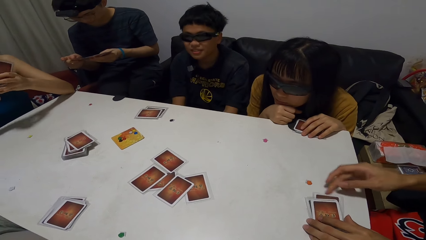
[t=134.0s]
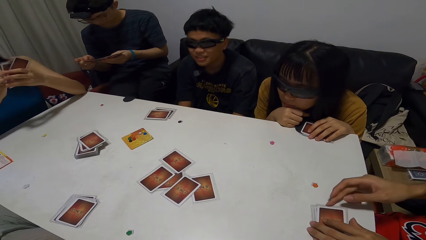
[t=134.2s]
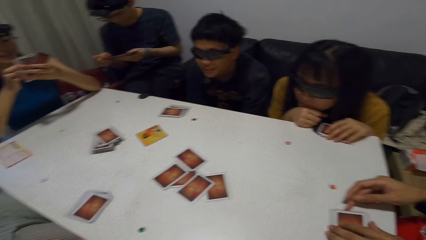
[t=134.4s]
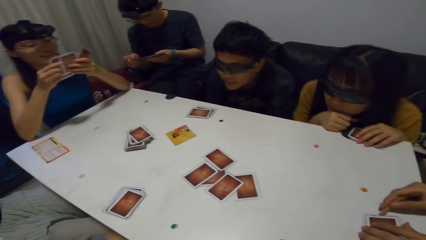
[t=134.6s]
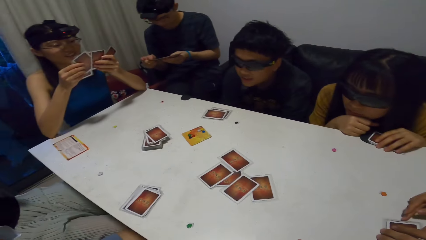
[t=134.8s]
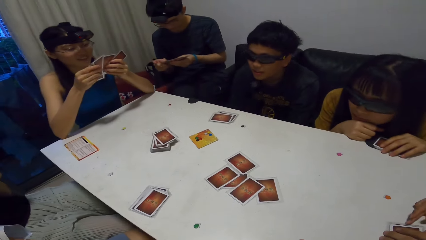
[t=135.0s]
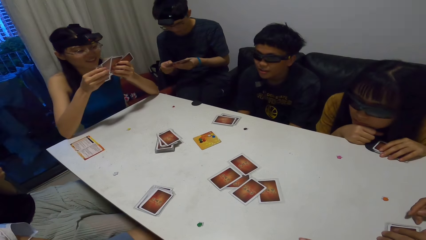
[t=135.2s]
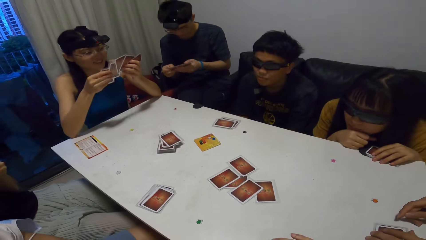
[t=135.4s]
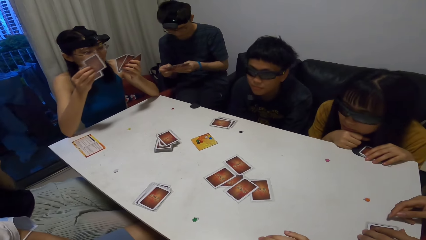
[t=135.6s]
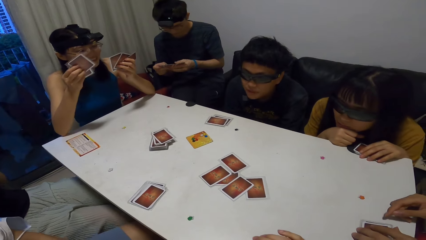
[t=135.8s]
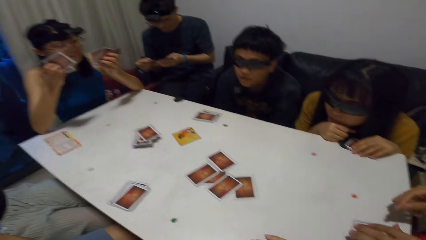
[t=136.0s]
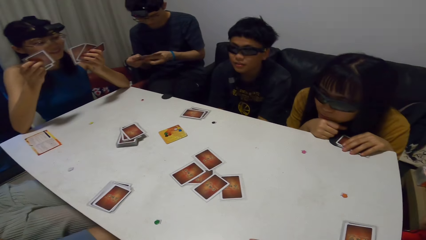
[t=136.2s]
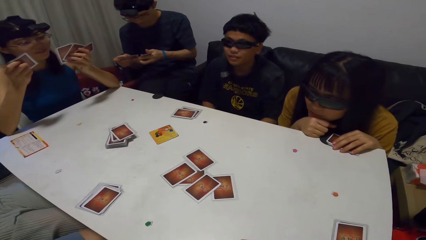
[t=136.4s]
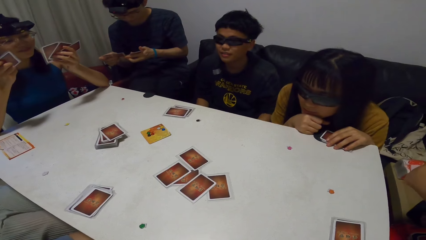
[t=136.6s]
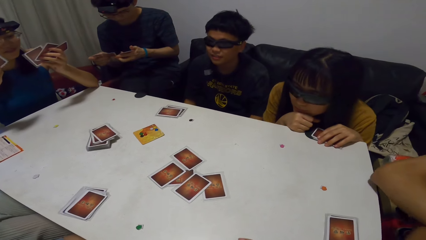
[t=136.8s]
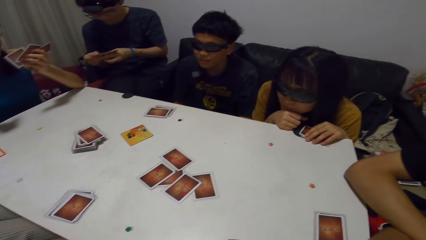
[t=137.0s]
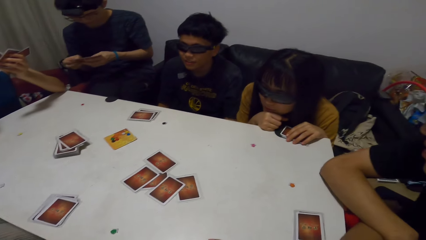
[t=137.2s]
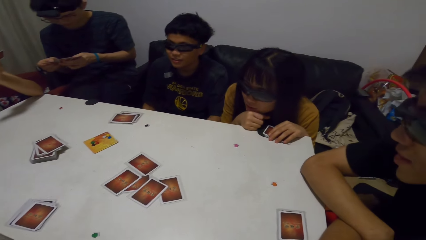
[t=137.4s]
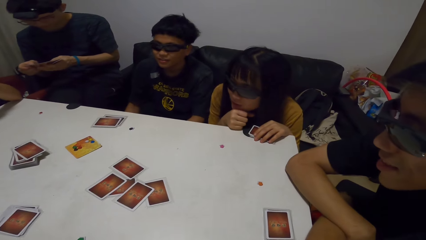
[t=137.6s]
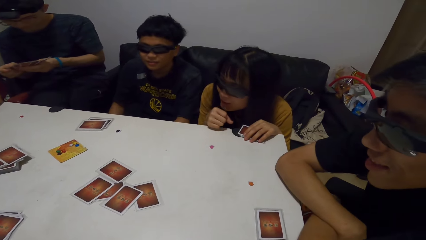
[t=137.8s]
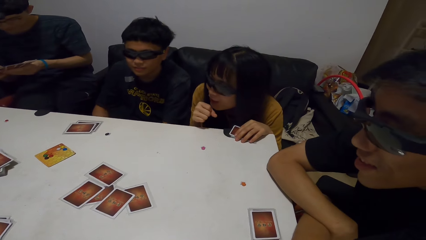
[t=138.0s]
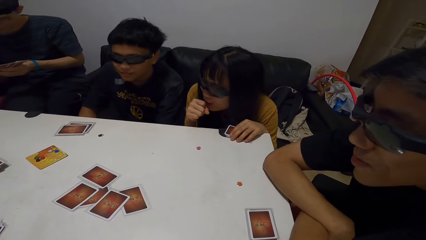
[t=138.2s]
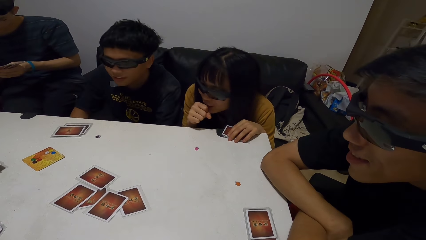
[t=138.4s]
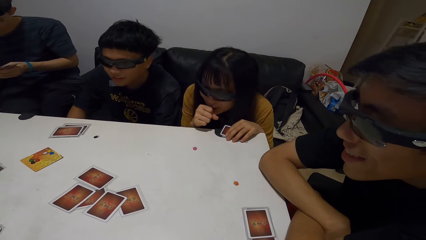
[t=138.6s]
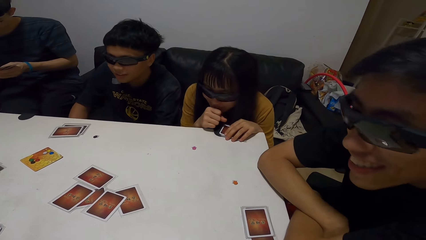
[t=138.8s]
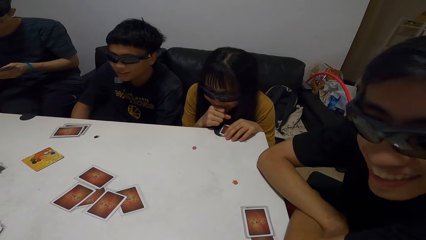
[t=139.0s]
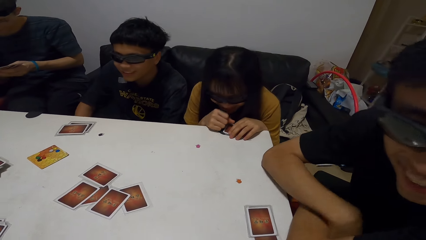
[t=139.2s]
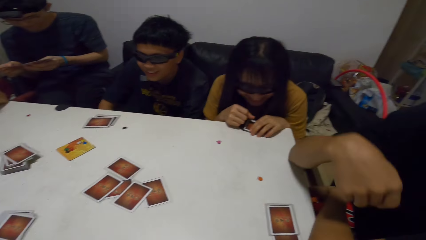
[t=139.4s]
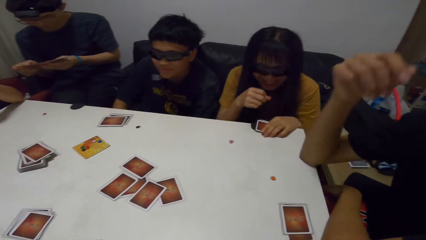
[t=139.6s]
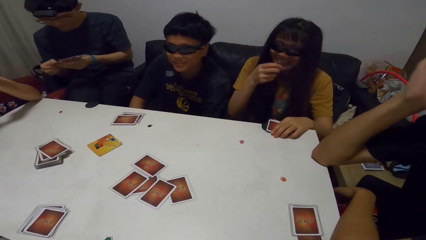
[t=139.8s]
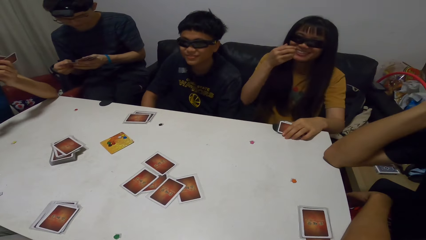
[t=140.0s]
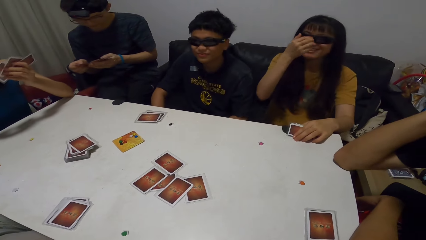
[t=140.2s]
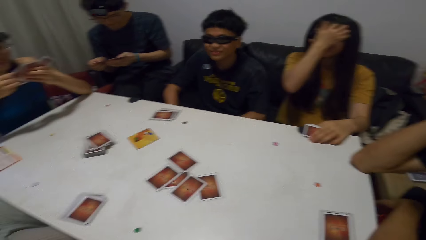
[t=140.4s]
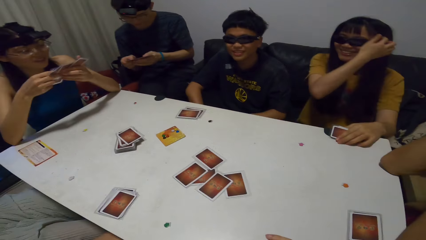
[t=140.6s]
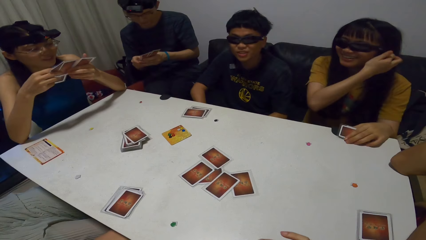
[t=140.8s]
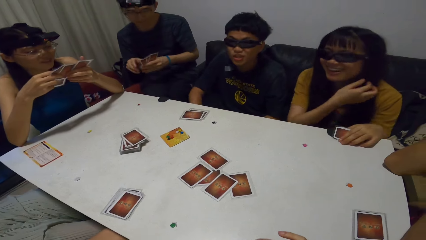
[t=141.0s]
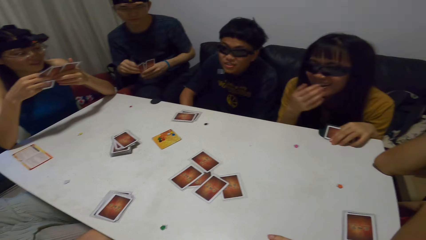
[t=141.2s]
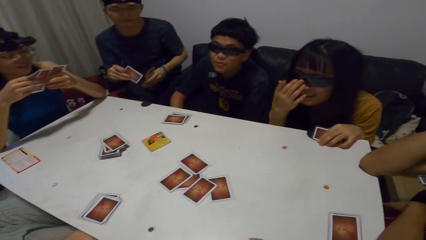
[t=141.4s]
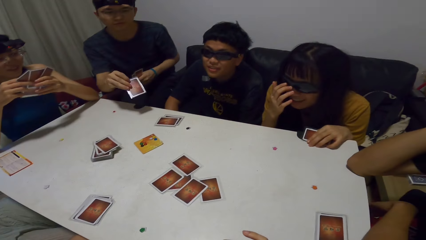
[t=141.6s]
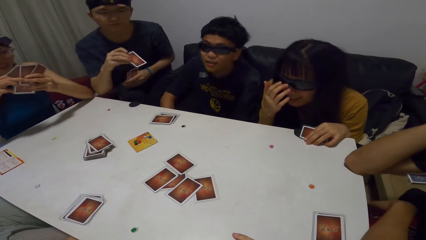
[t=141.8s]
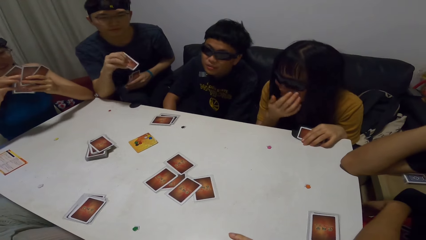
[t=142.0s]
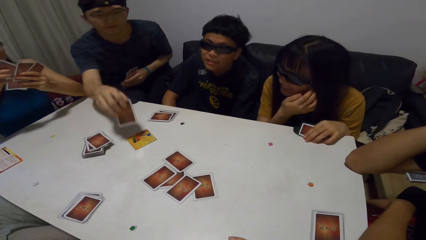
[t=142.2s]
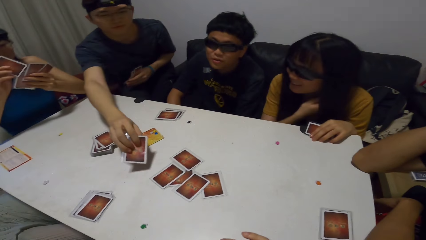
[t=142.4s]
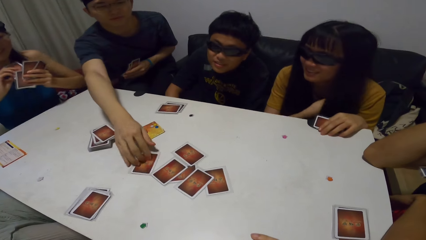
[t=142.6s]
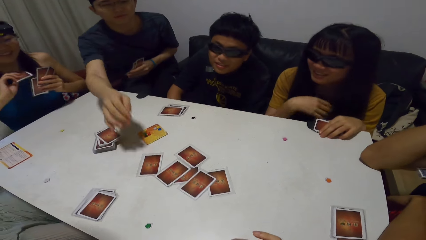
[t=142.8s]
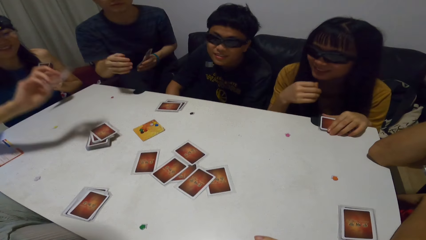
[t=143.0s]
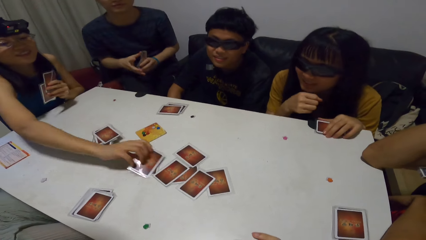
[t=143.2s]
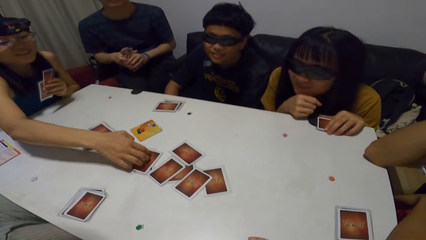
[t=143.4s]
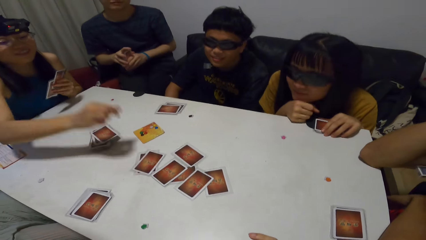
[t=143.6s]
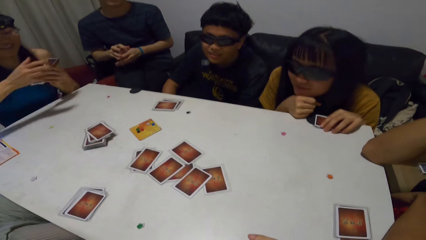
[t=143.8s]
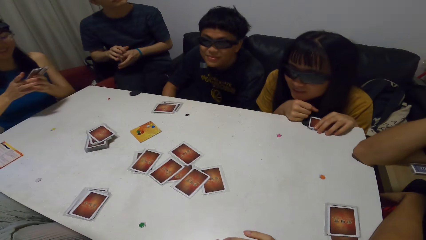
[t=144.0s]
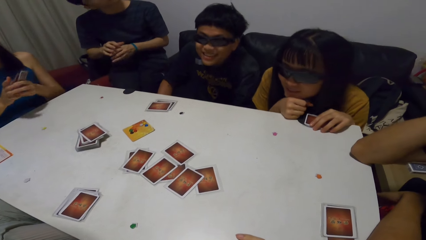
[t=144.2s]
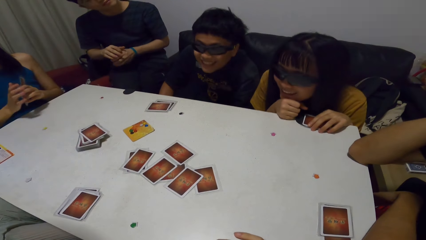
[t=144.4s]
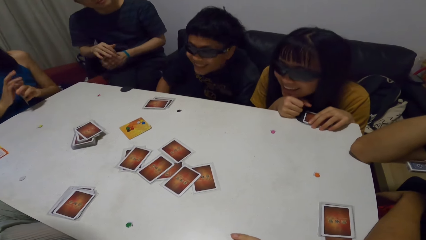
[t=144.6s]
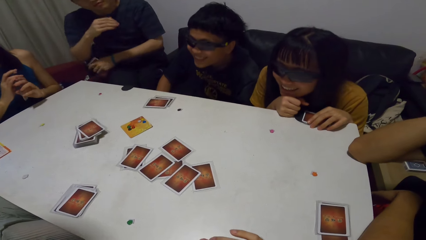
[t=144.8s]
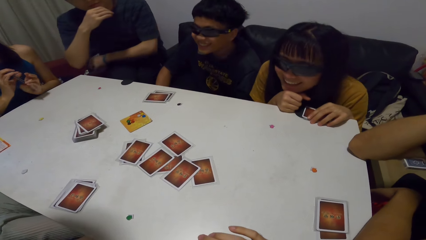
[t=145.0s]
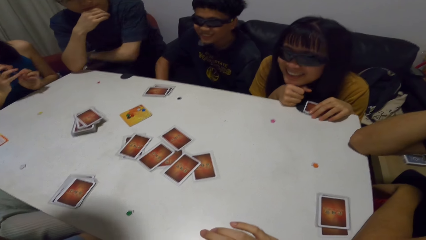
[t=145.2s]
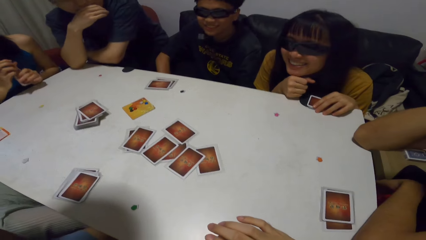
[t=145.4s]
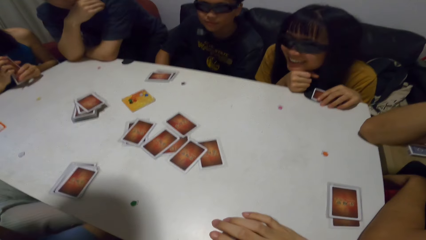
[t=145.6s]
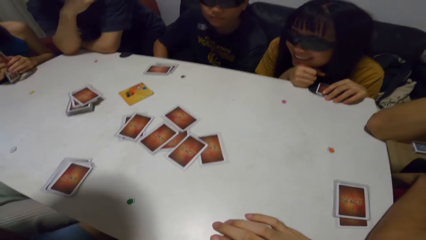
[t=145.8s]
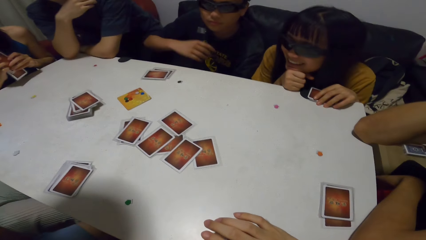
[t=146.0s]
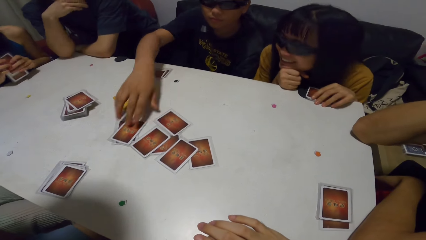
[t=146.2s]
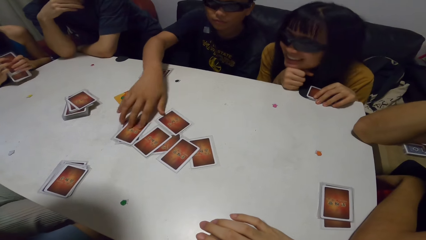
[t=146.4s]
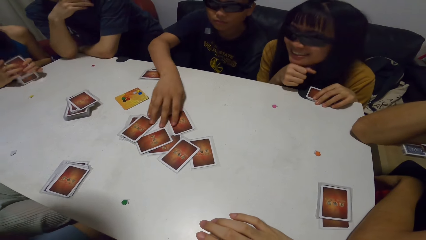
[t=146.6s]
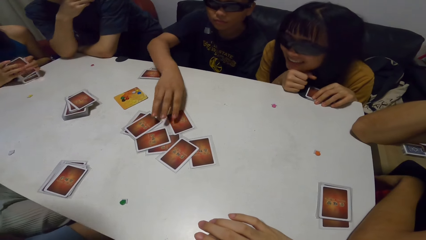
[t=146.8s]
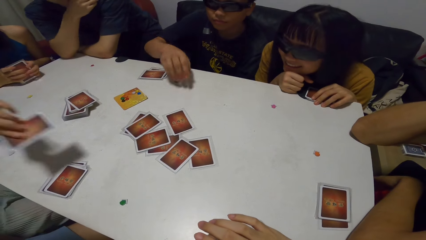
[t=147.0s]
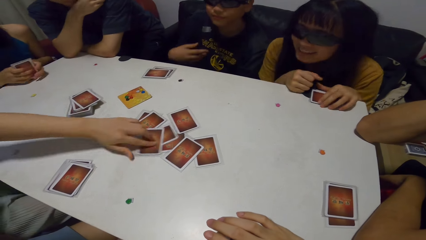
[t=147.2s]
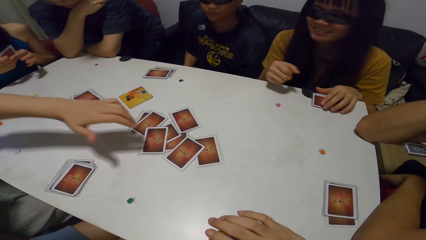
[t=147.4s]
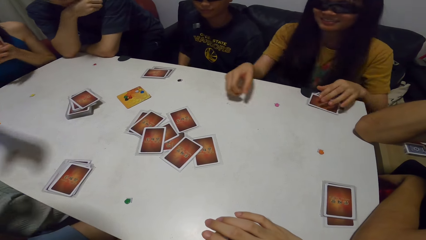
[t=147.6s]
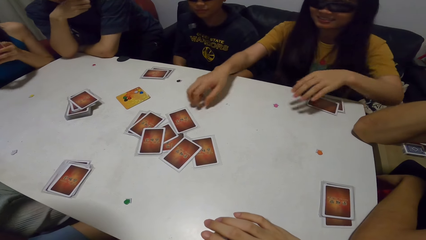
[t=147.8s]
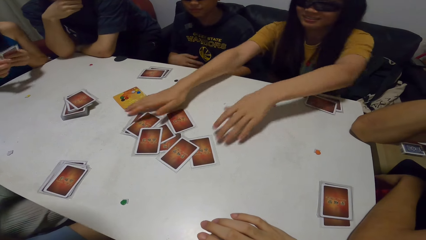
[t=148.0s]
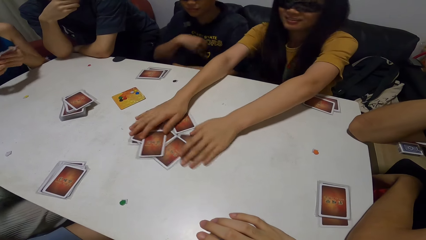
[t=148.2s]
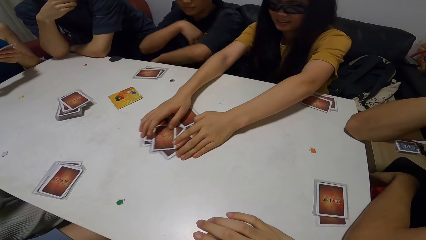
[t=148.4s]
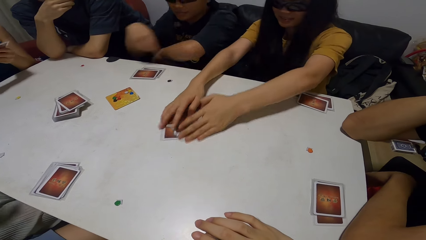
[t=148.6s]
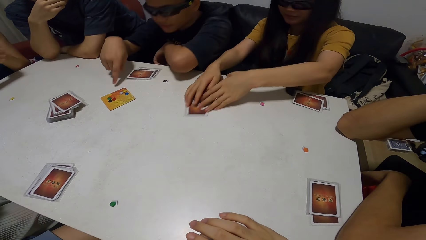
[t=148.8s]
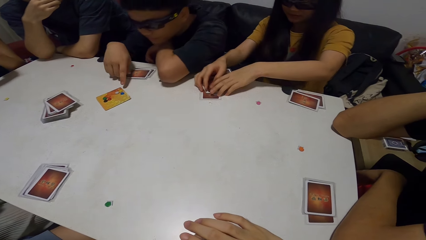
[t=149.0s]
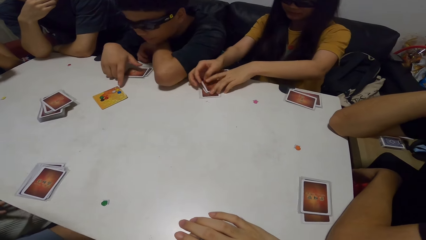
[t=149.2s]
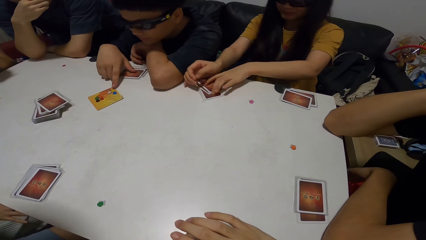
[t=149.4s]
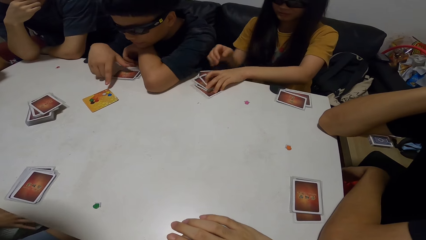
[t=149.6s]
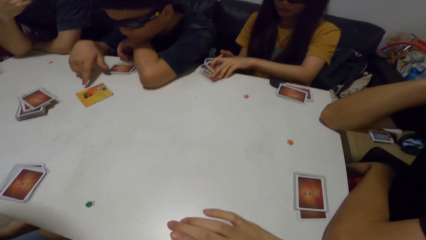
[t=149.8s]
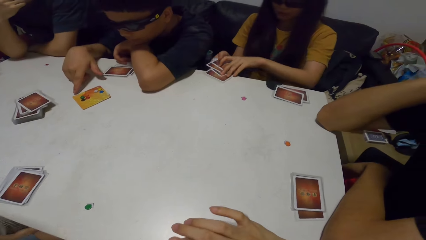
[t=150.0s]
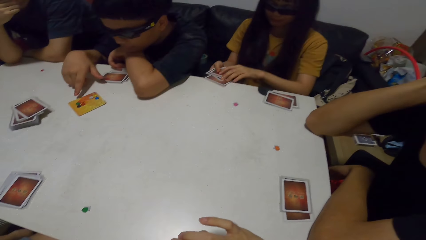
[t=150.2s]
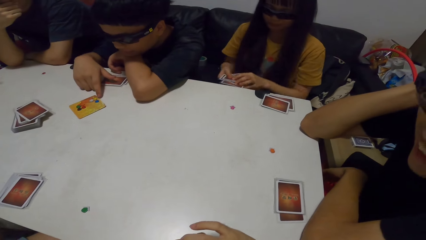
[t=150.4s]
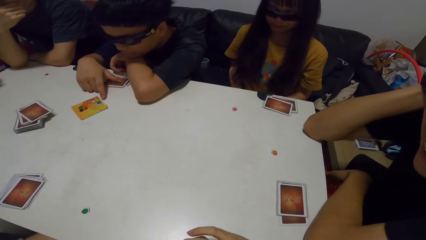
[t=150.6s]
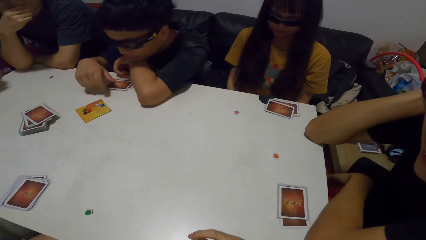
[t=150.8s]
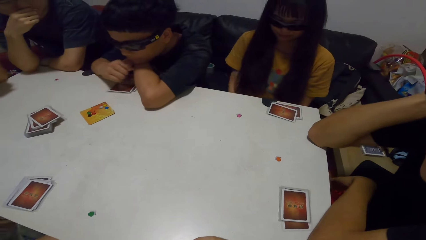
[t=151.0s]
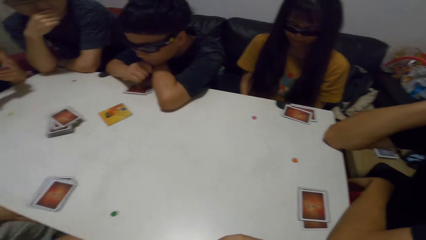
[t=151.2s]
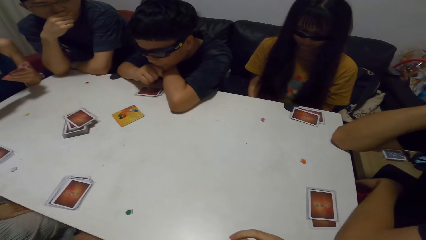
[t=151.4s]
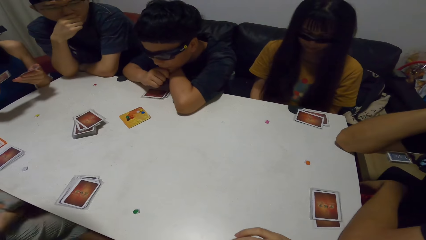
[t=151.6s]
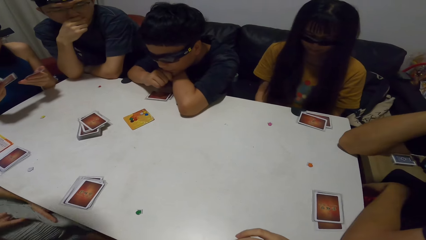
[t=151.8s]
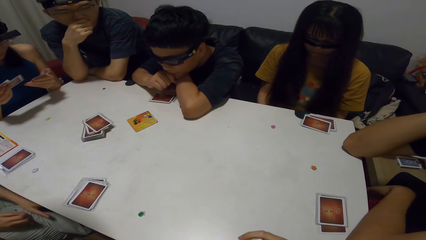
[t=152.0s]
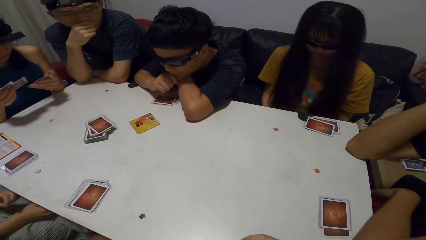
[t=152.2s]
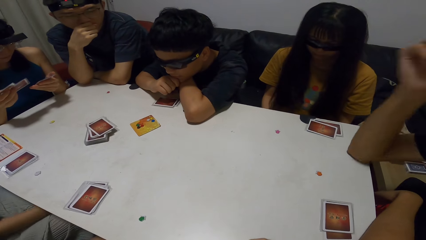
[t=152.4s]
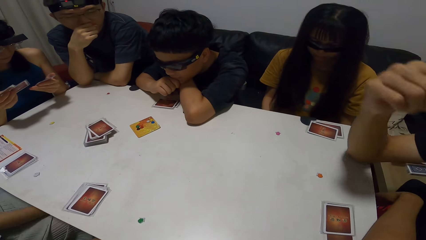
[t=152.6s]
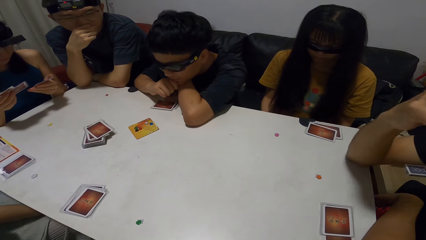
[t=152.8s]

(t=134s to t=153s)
A woman interacts with the camera wearer, the men and another woman. The first woman shuffles cards. A man interacts with the first woman. The second woman laughs and touches her hair. Another man interacts with the women, the camera wearer and the men. The second woman fixes her glasses. A third man drops a card on the table with his right hand. The first woman drops a card on the table with her right hand. The third man fixes the card and leans on the table. The second man touches the cards on the table with his right hand. A fourth man drops a card on the table with his left hand. The second woman gathers the cards on the table with her hands. The second man points at a token on the card on the table with his right hand and leans on the table. He points at the token on the card on the table with his right hand again.
